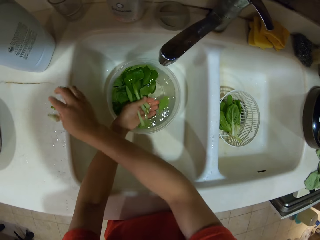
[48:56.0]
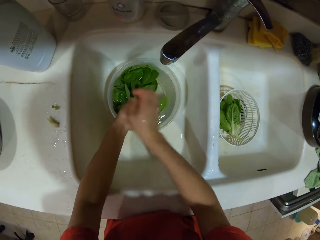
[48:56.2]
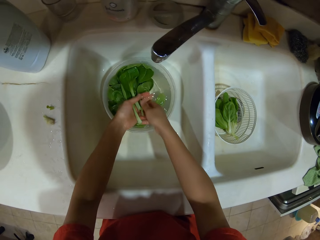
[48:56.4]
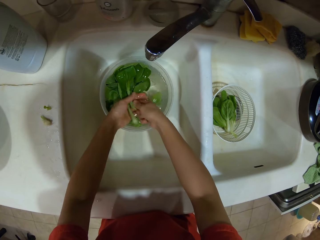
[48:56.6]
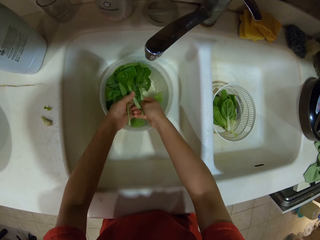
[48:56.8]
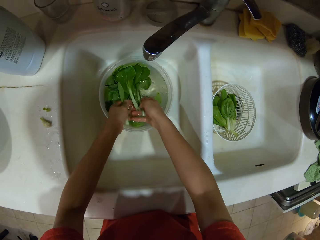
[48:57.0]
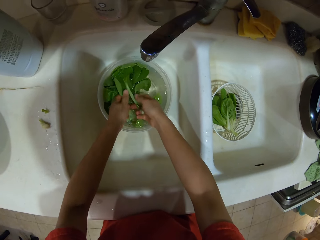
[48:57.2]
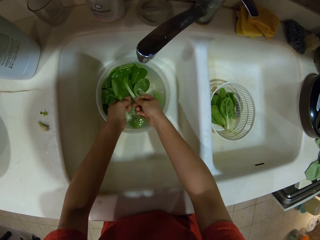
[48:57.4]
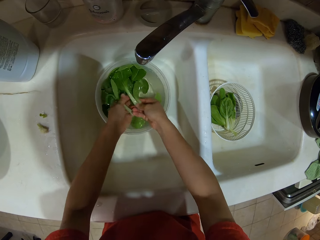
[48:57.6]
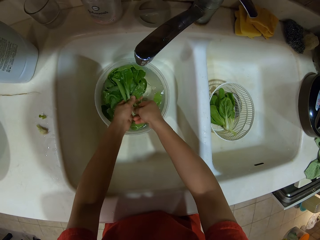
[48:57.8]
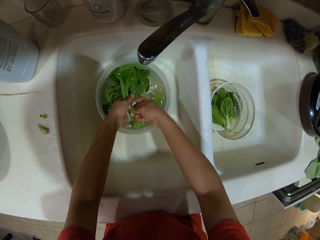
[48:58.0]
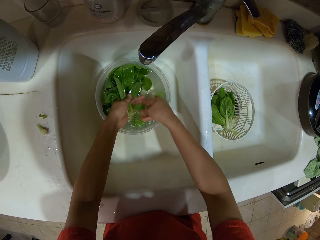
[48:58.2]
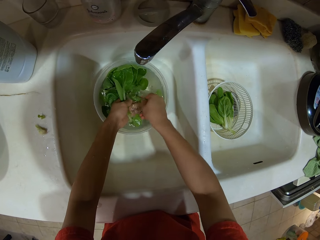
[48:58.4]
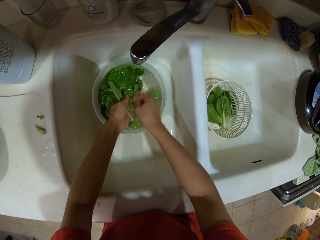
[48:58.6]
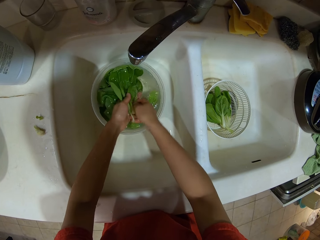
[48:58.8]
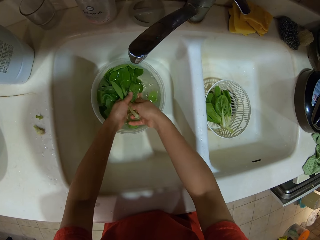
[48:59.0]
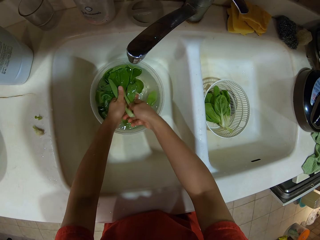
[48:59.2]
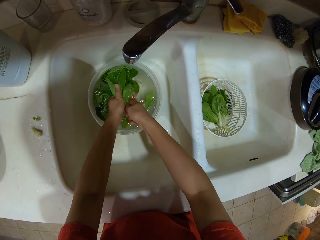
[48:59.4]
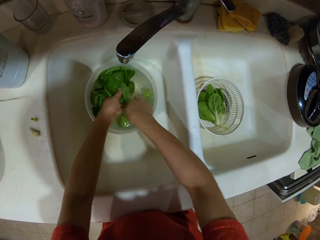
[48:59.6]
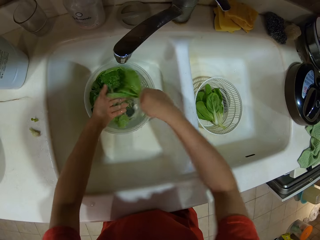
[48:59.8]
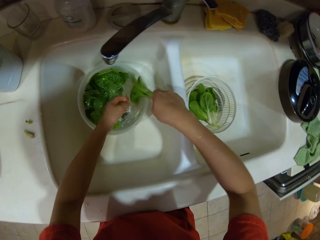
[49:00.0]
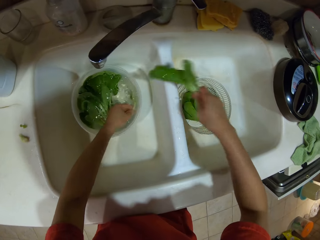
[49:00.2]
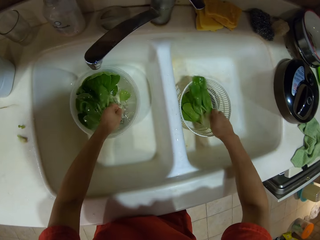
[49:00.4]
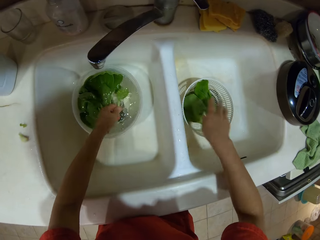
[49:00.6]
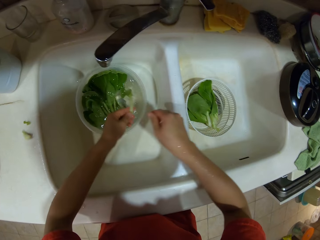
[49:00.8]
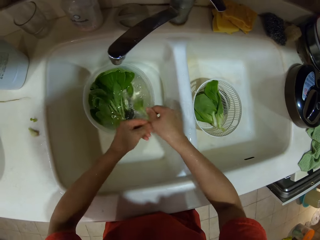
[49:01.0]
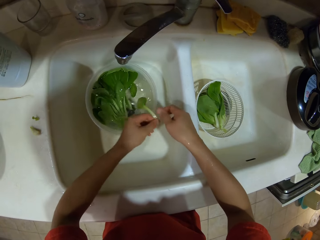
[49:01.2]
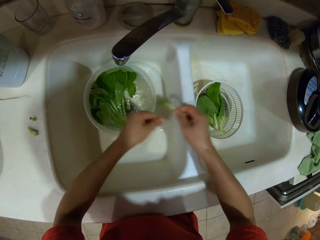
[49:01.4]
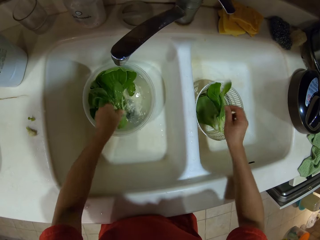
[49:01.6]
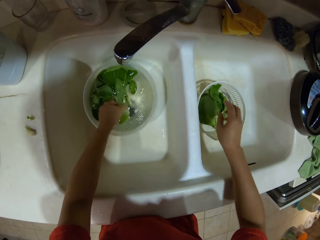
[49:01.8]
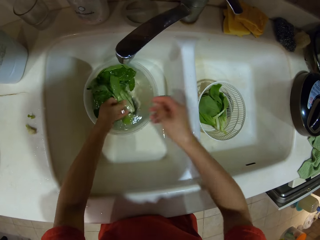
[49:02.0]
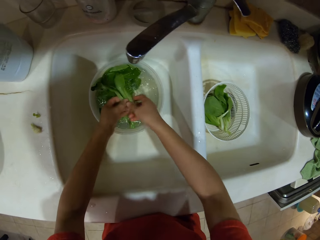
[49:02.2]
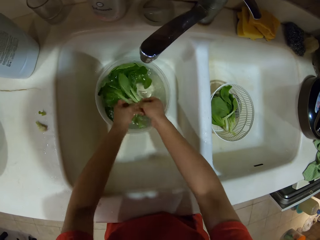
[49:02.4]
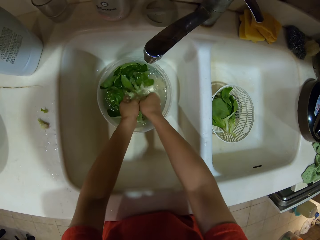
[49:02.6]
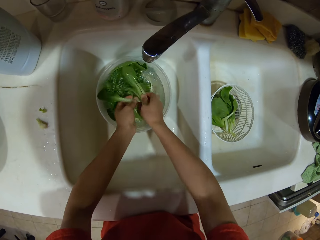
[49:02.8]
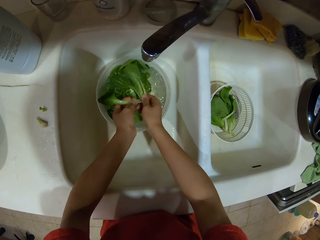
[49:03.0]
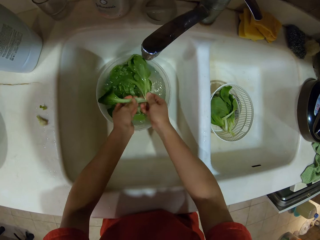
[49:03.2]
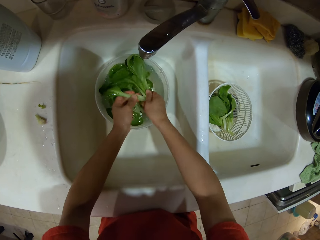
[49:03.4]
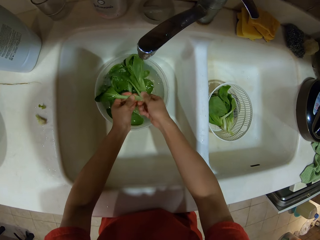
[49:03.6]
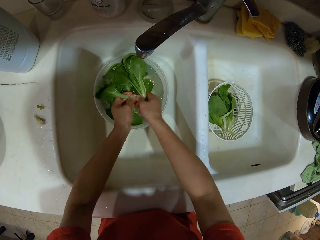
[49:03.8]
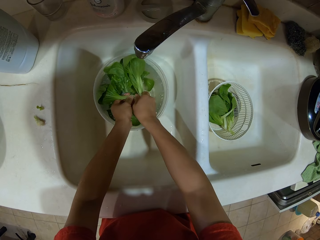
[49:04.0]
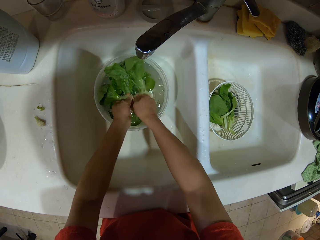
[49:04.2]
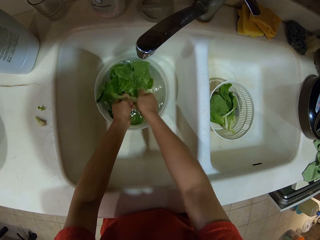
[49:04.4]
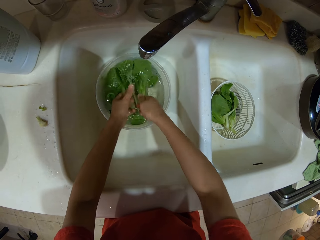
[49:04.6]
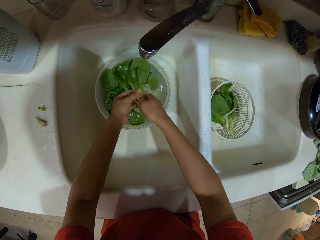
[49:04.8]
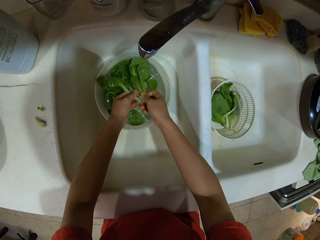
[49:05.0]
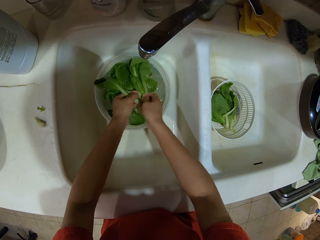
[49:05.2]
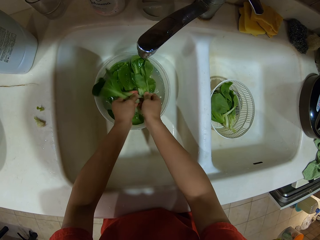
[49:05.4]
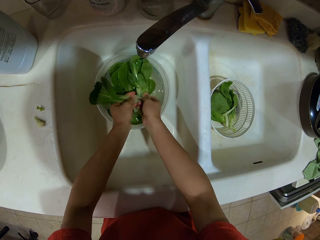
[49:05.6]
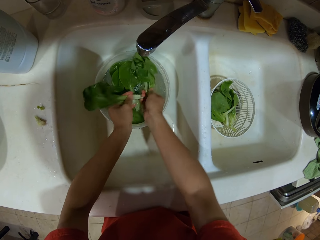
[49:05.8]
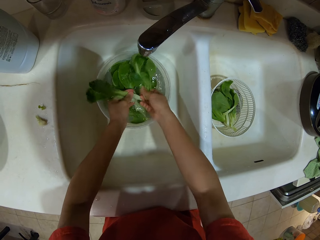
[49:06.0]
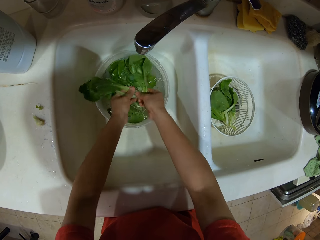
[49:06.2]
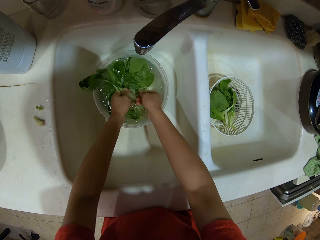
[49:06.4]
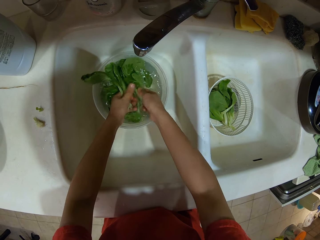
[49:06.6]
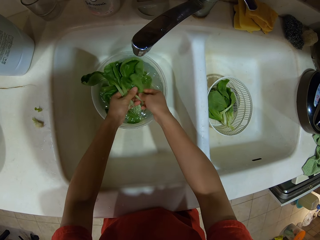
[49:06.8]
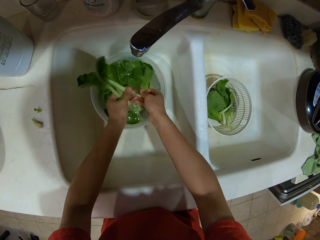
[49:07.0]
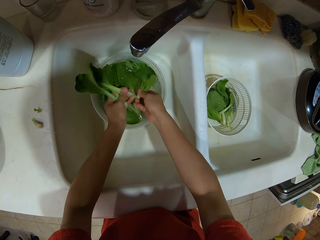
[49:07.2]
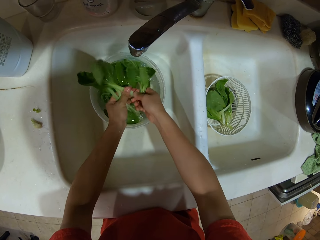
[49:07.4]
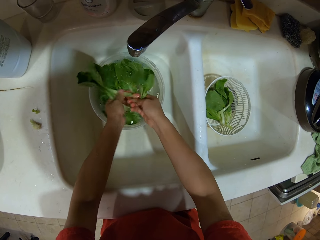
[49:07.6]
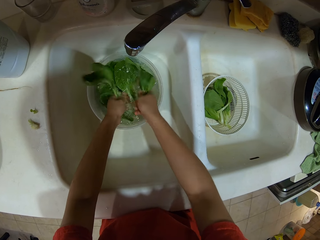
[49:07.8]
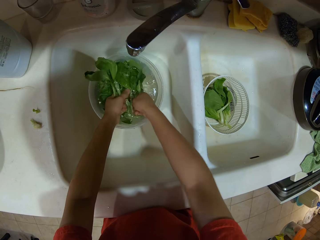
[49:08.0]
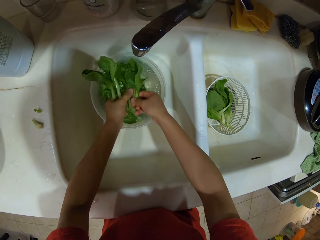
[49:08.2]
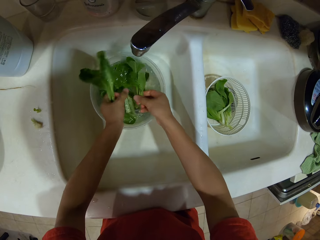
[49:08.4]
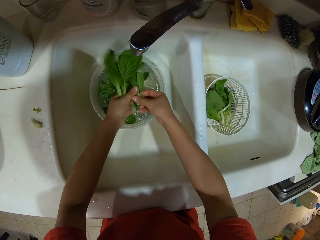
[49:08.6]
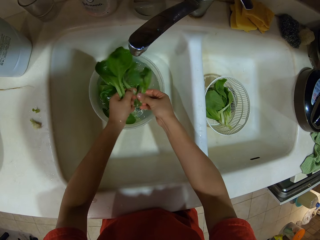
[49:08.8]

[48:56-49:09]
The camera wearer places another stick on the sink. They wash leaves. They put the spinach in the bowl drainer. They wash the spinach.

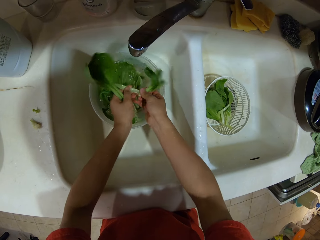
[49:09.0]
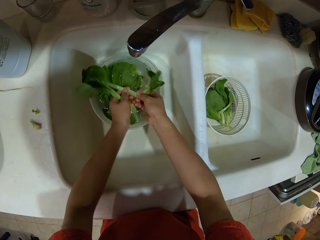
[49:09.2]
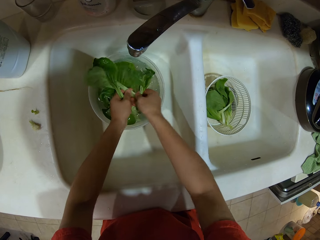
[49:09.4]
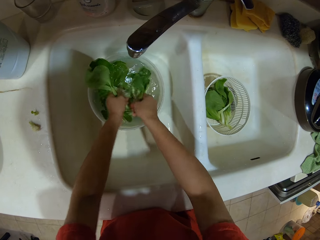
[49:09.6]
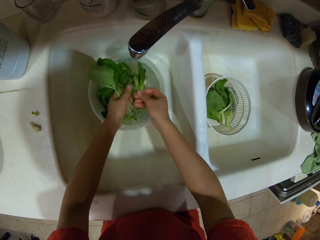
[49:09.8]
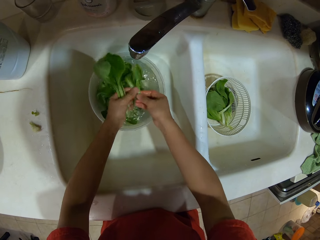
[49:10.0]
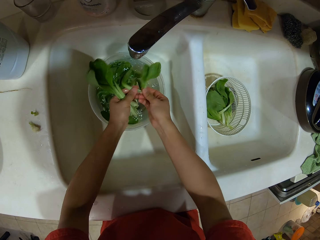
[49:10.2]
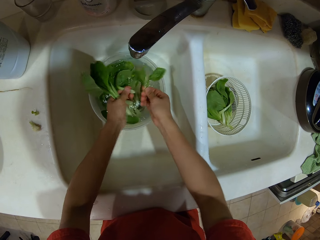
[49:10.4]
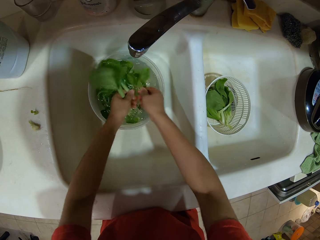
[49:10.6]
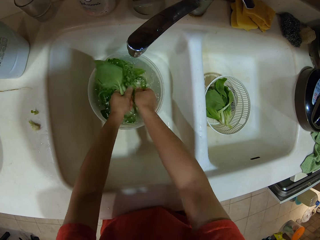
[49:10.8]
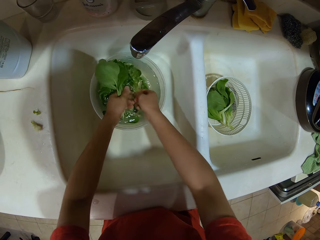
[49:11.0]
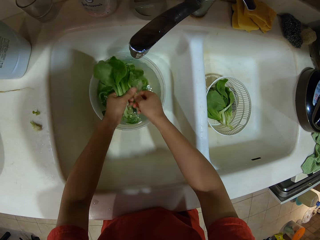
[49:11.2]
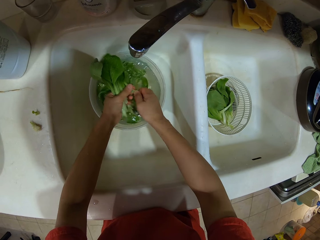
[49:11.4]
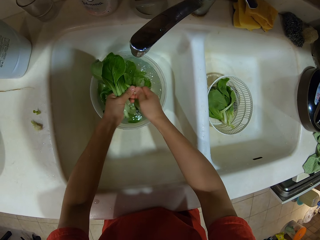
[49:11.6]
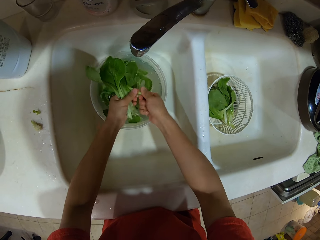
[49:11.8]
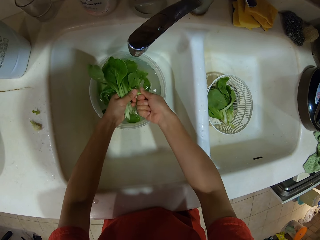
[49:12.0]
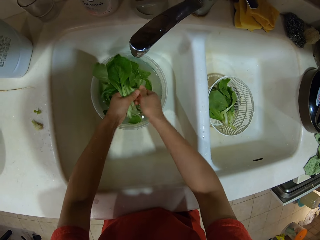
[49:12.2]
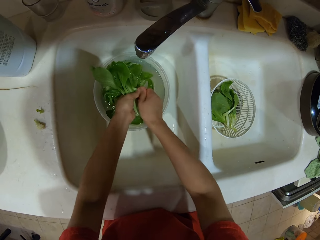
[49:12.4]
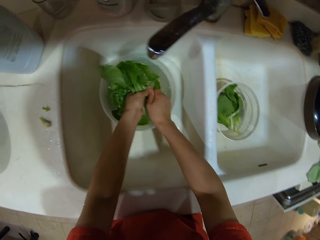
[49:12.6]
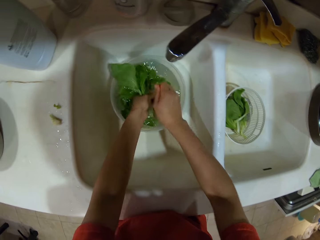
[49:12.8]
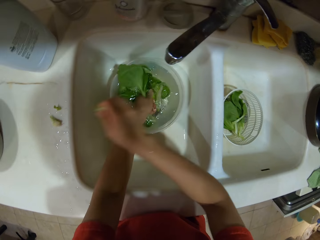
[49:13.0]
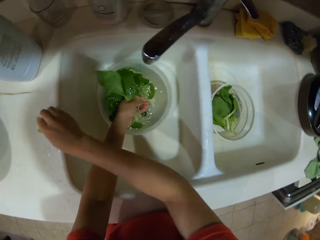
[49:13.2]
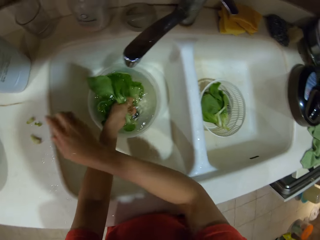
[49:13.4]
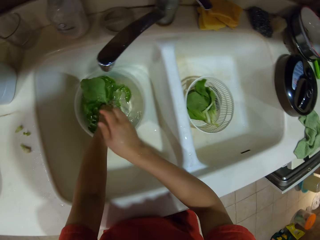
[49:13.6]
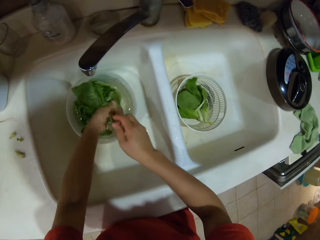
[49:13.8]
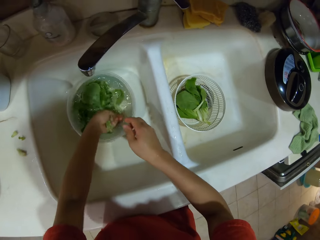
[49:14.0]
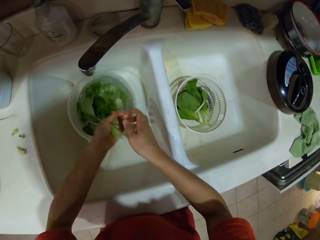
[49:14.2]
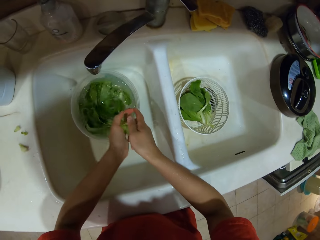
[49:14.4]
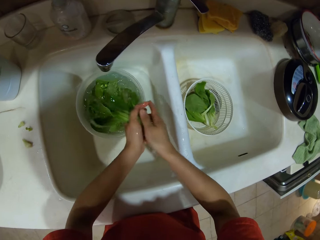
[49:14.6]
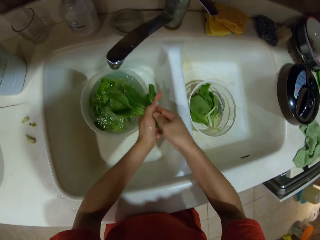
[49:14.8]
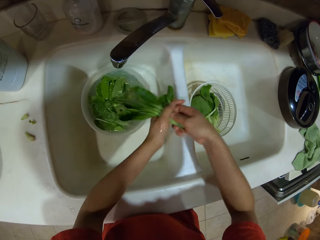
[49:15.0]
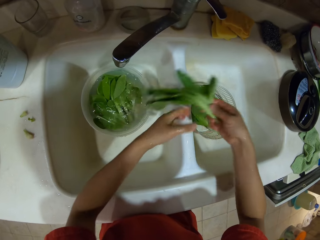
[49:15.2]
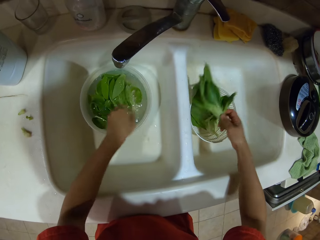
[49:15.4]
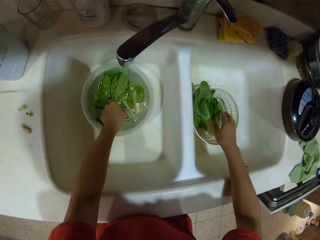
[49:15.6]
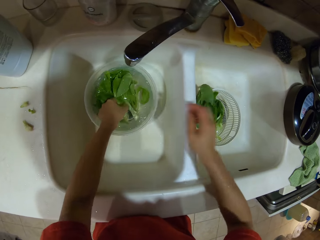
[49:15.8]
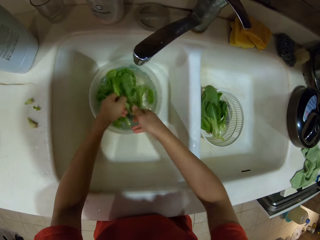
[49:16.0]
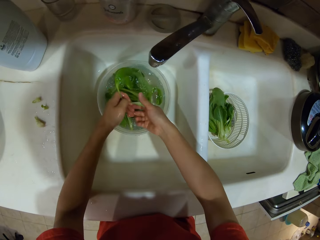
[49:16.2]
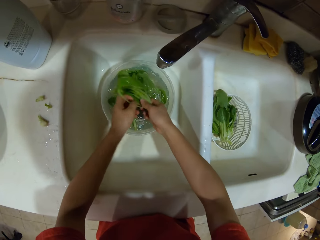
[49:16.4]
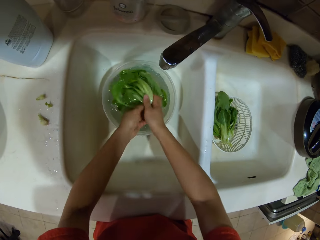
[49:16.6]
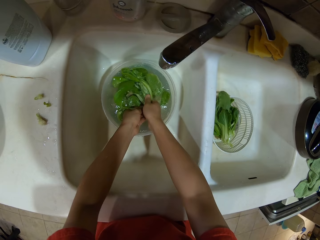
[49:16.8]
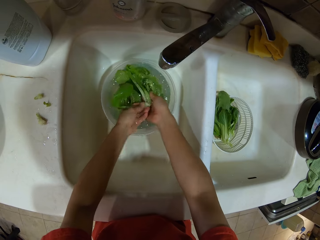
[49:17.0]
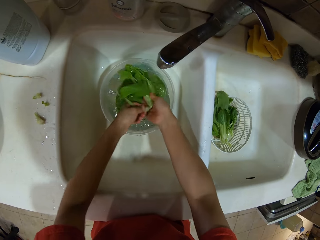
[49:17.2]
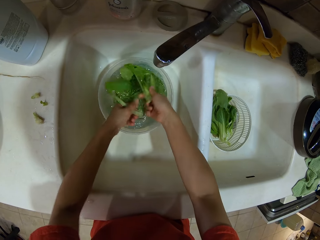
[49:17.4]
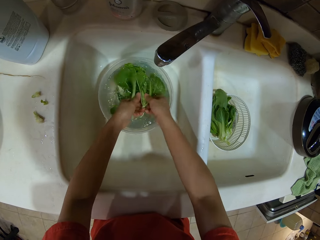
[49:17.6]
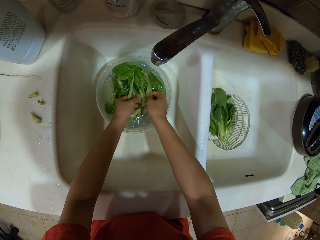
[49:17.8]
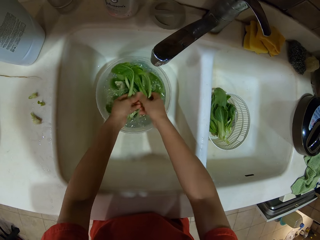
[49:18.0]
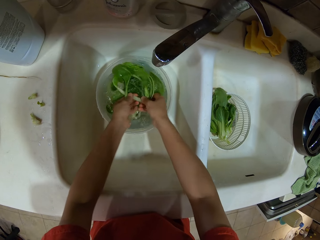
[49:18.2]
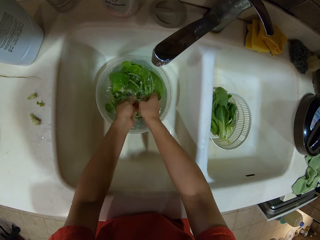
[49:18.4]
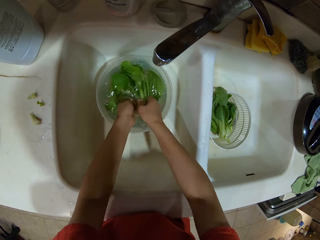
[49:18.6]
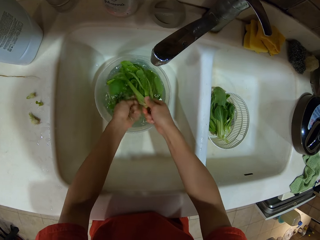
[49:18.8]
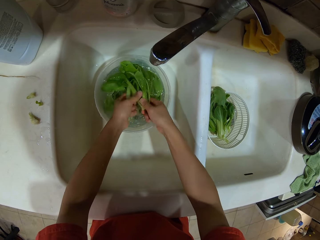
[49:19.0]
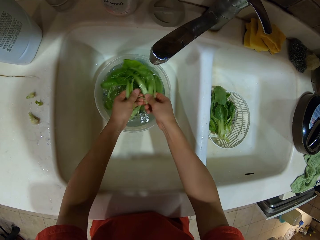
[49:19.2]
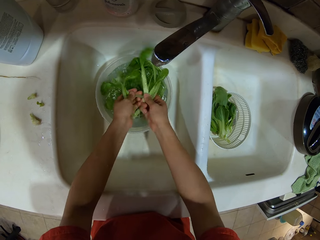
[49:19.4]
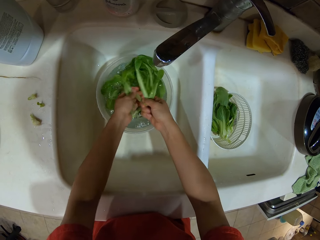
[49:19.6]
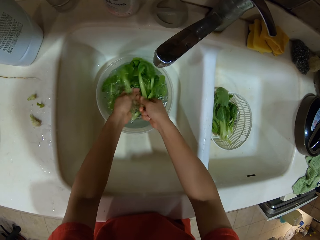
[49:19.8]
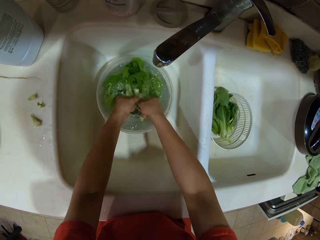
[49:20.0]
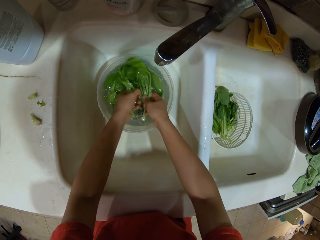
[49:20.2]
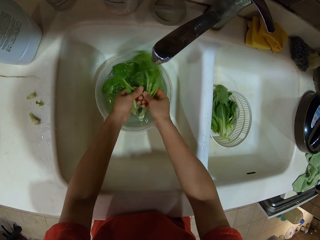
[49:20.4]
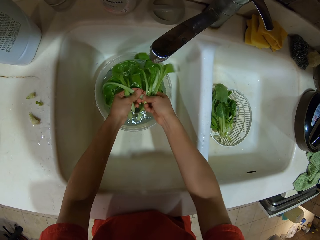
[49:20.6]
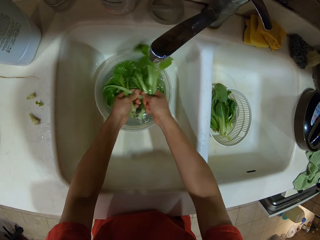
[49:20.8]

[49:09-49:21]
The camera wearer cuts part of the spinach. They put the part of the spinach on the counter. They place a stick on the sink. They wash leaves. They put the spinach in the bowl drainer. They wash the spinach.
